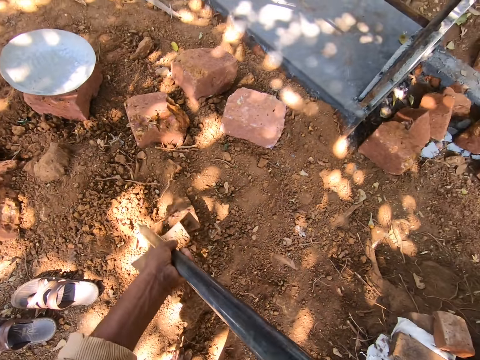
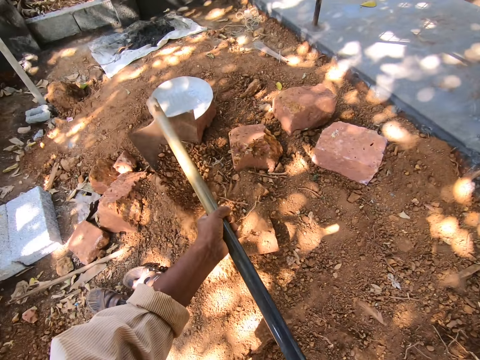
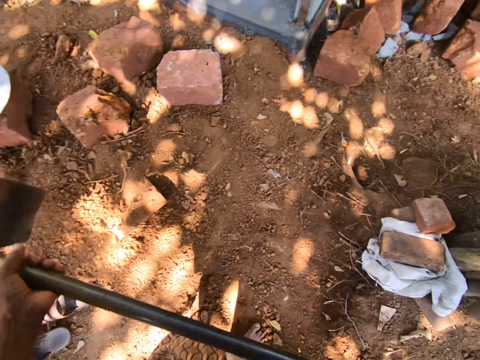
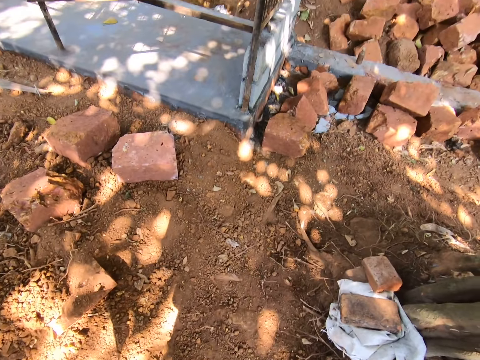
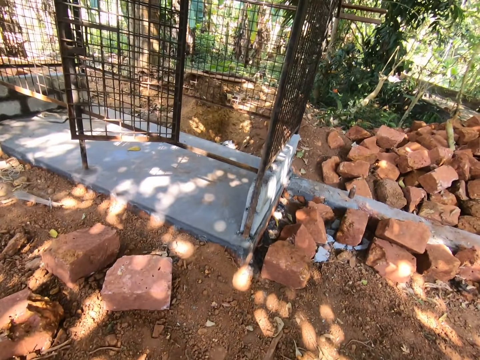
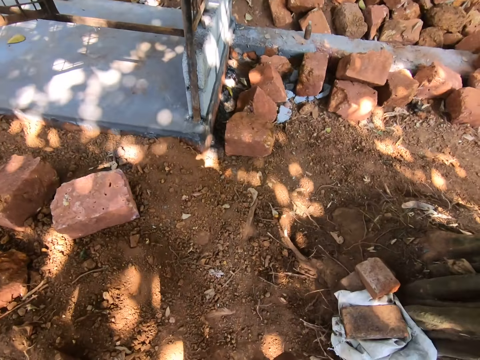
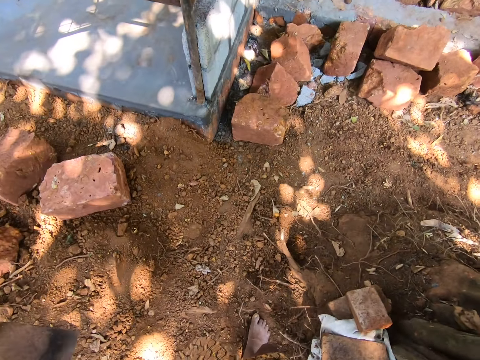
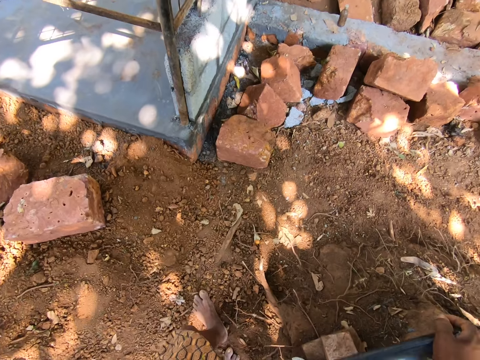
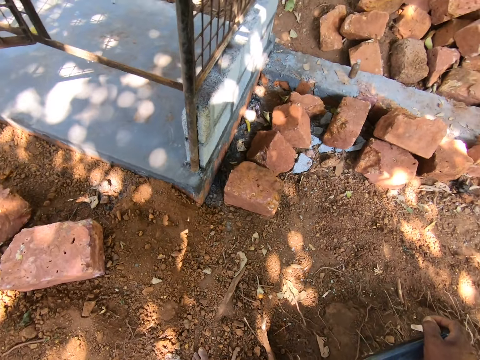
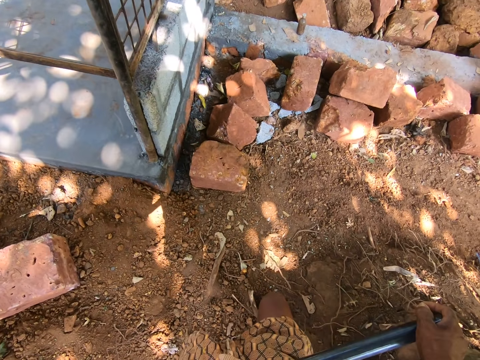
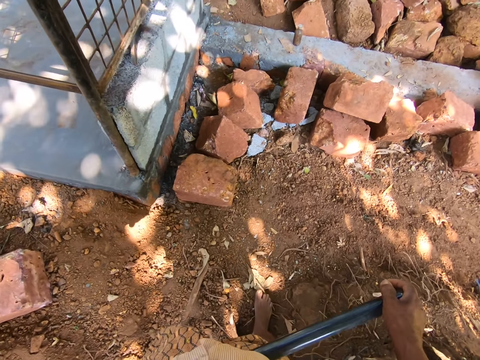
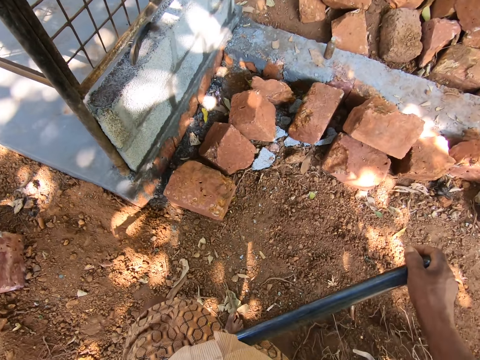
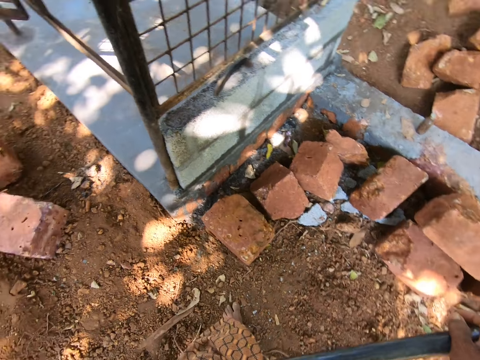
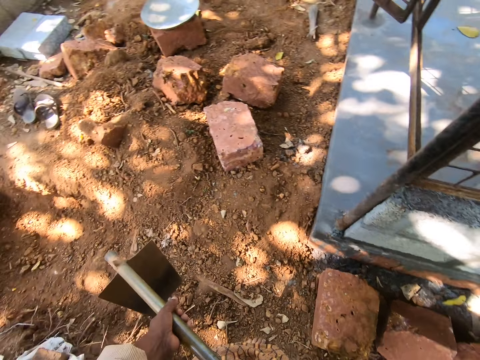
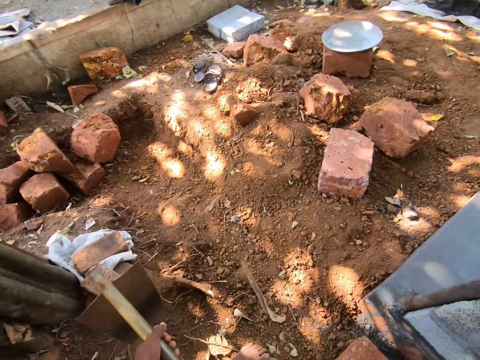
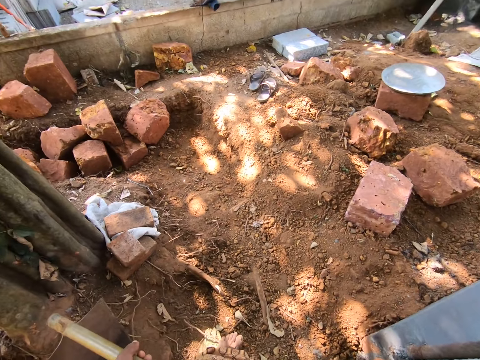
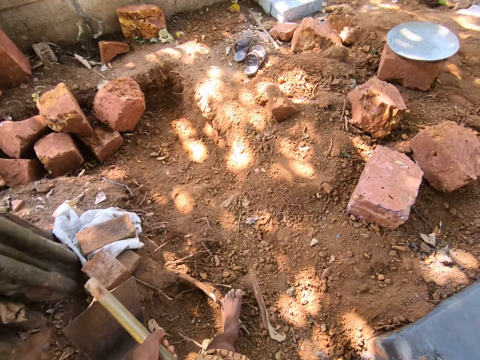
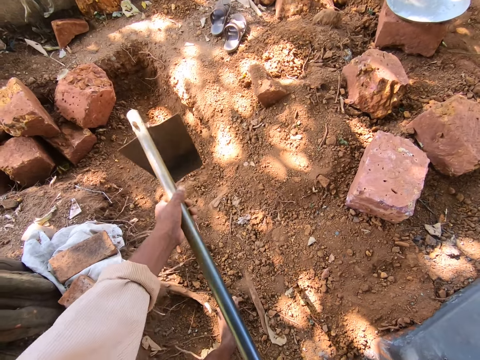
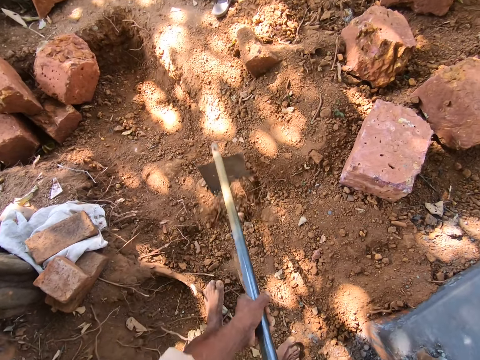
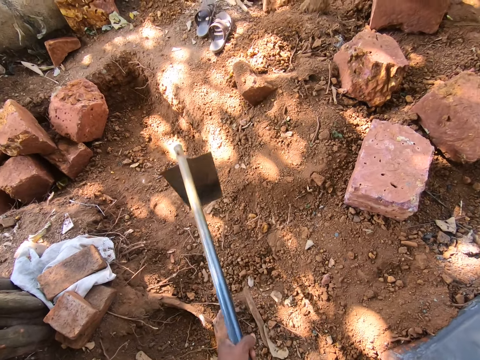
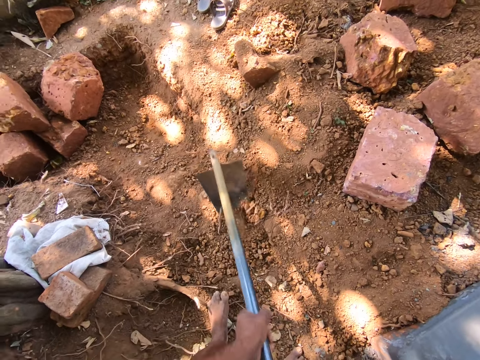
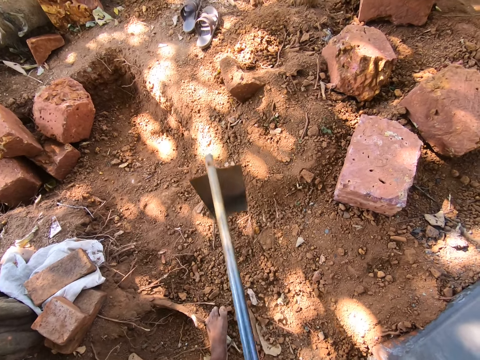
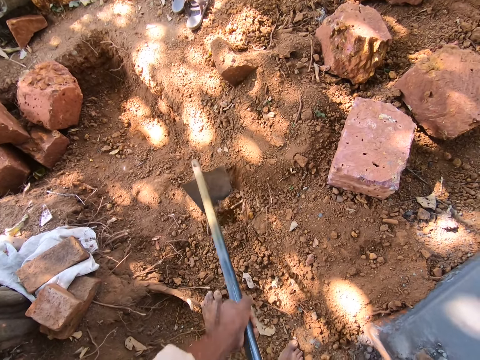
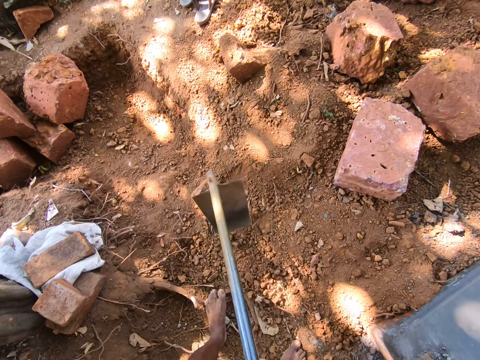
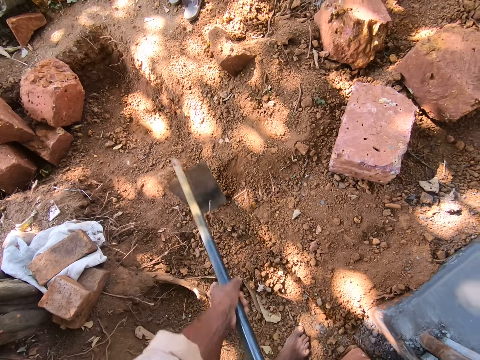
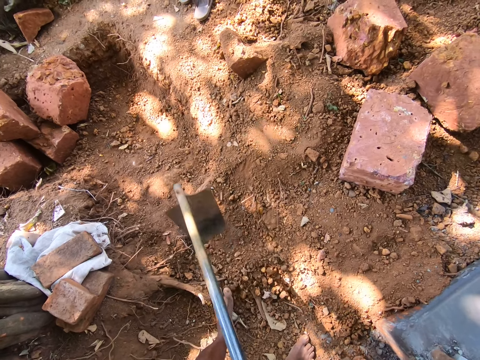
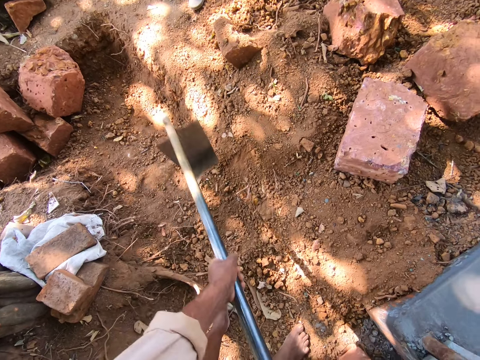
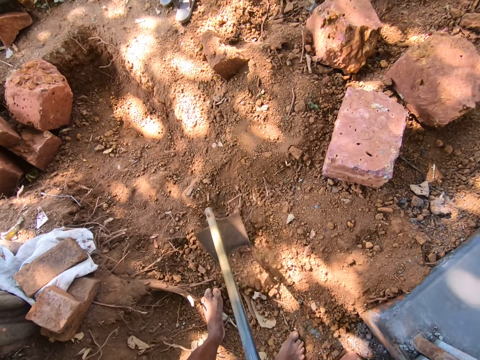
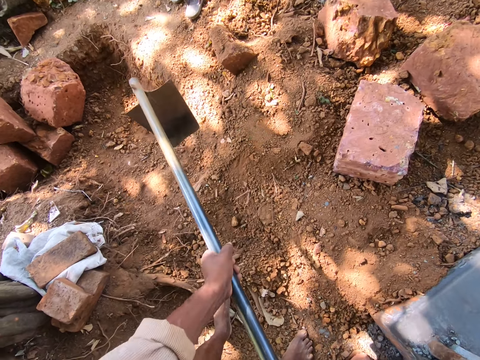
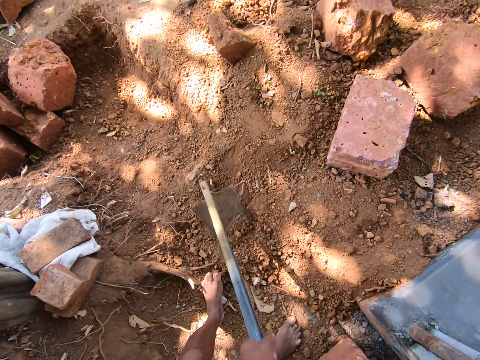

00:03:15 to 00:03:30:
The camera wearer carries soil using the shovel. They offload the soil from the shovel. They walk in the construction site. They talk. They dig the soil with a hoe.

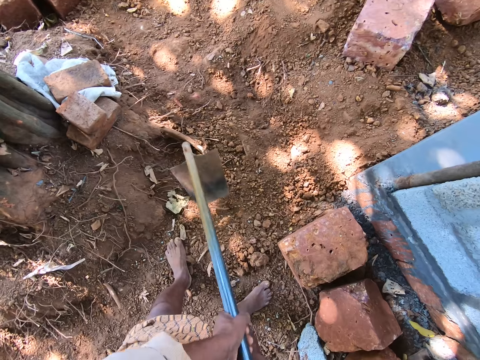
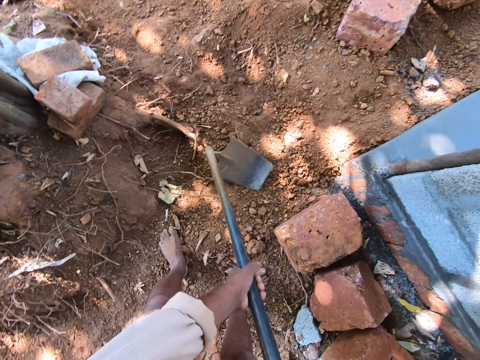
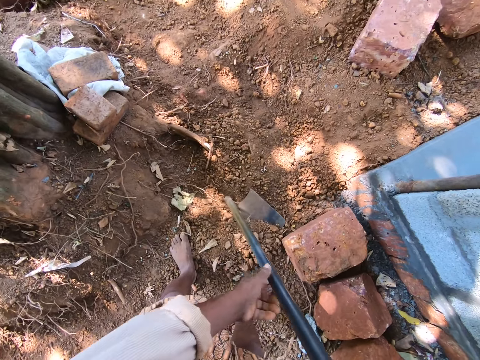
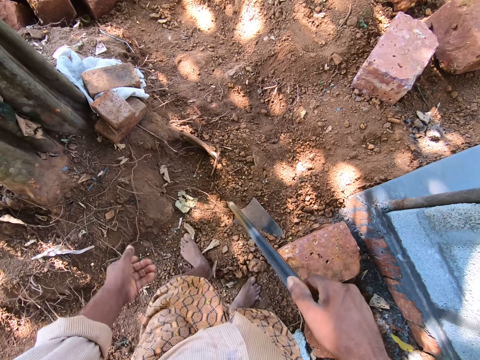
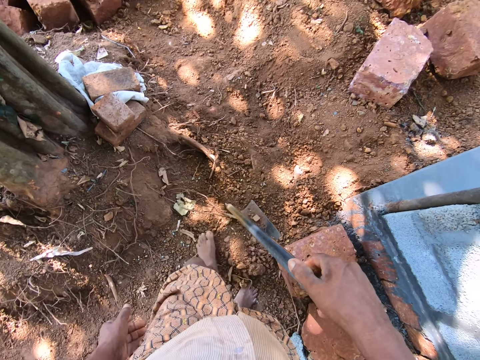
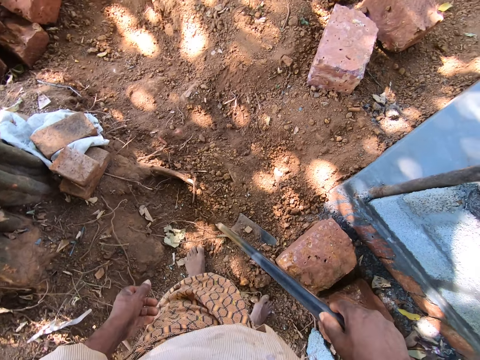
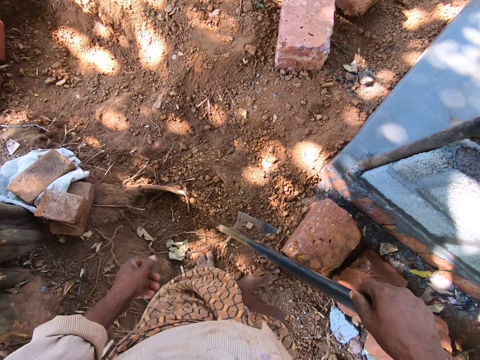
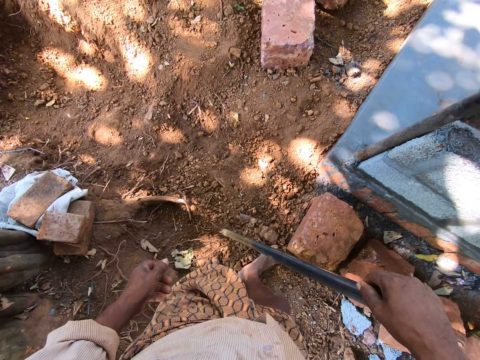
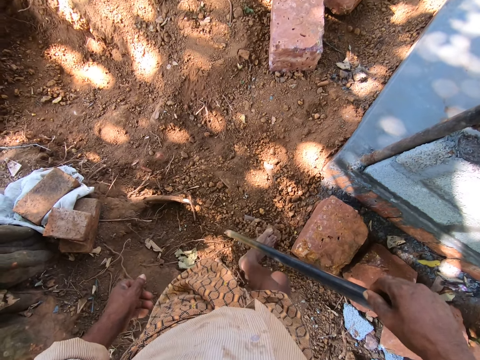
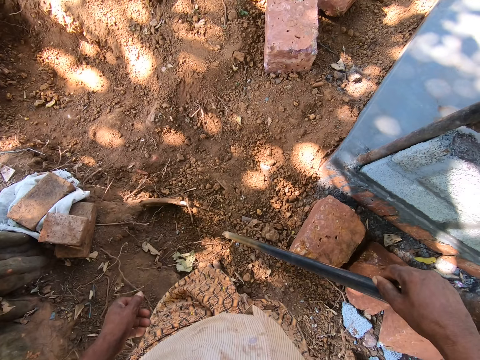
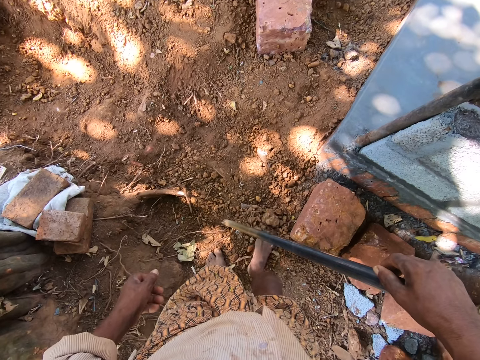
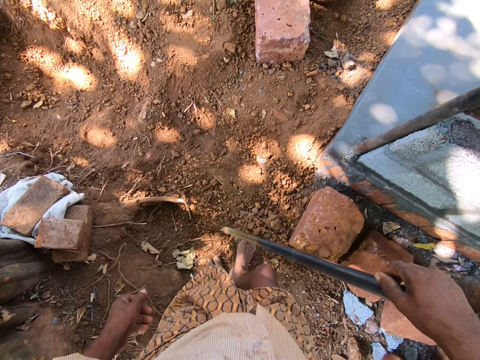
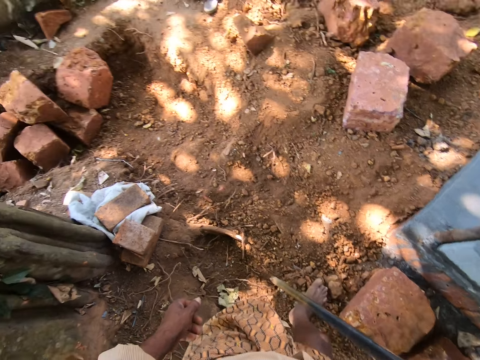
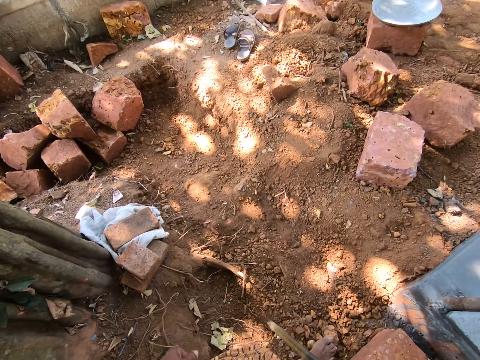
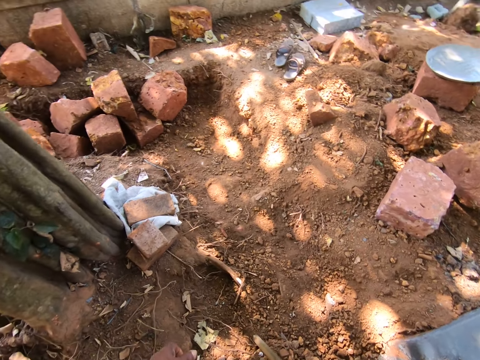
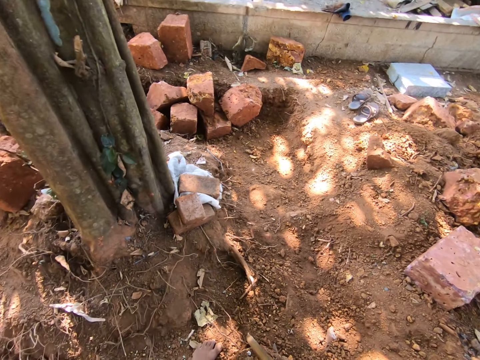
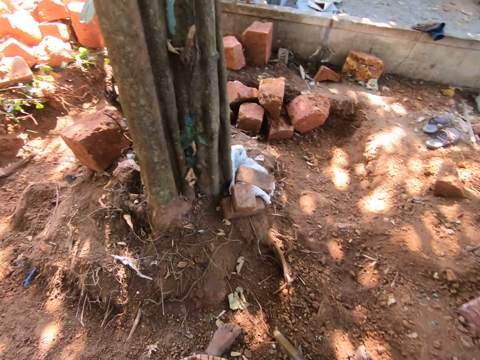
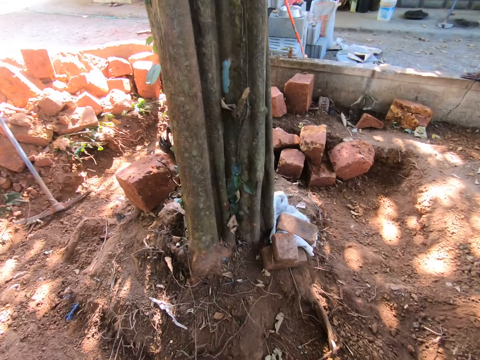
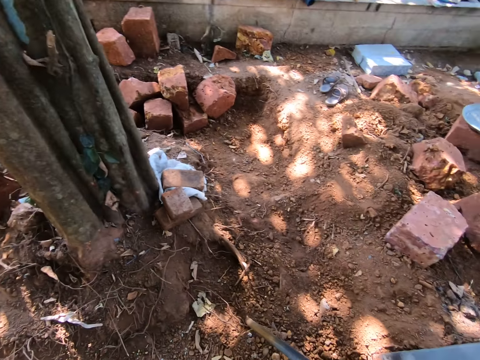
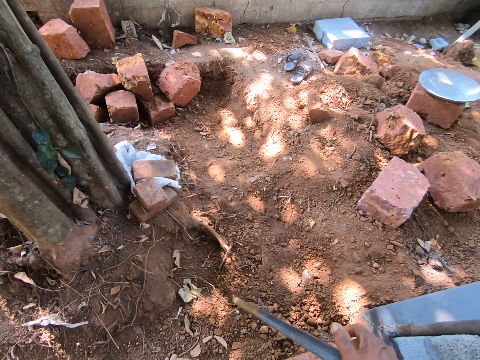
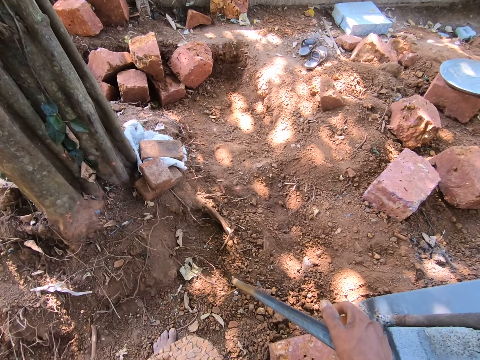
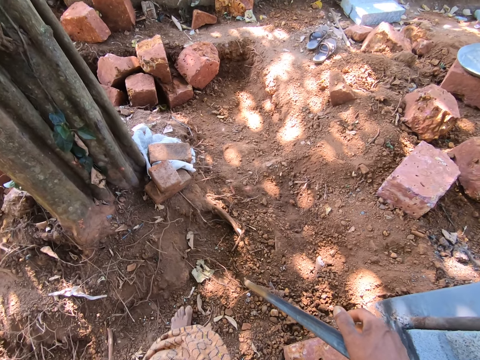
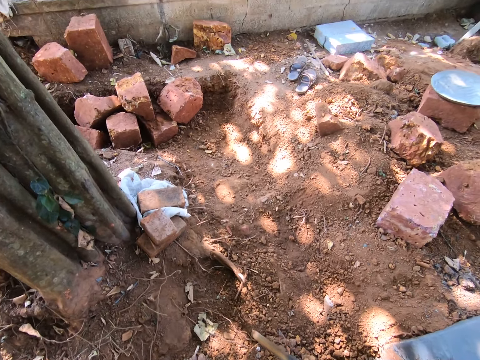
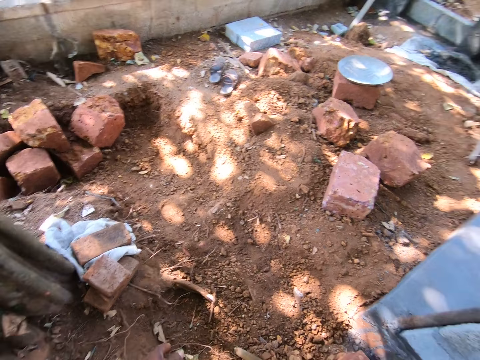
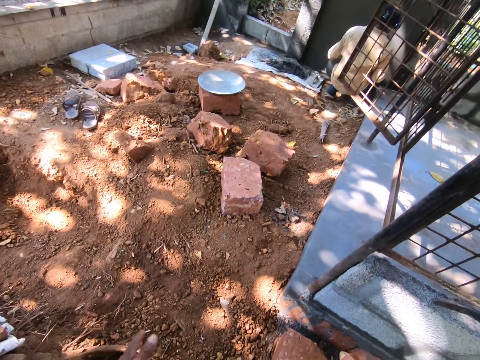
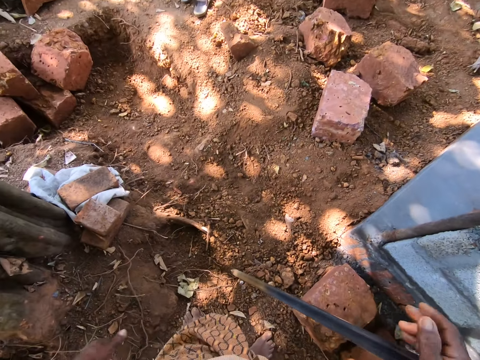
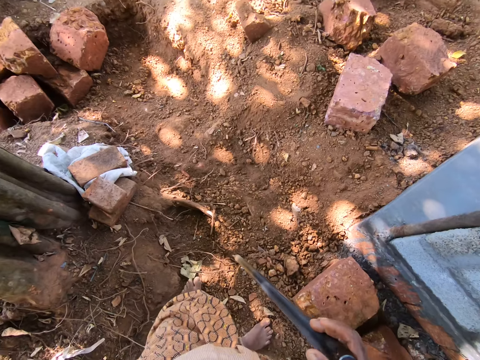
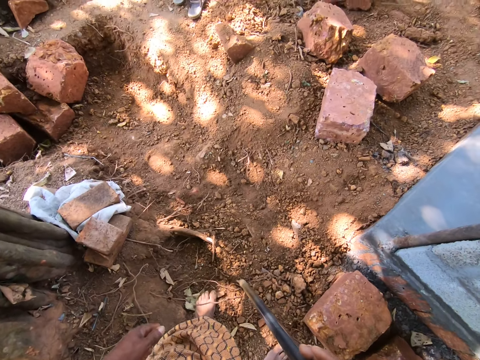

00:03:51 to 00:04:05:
The camera wearer moves soil in the hoe with the leg. They talk.
